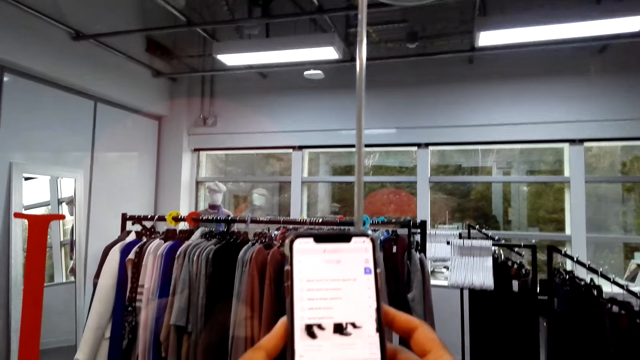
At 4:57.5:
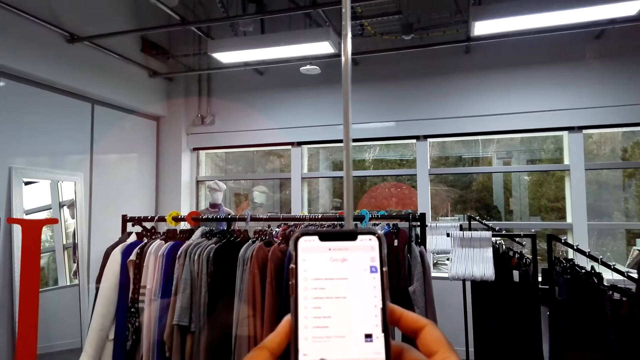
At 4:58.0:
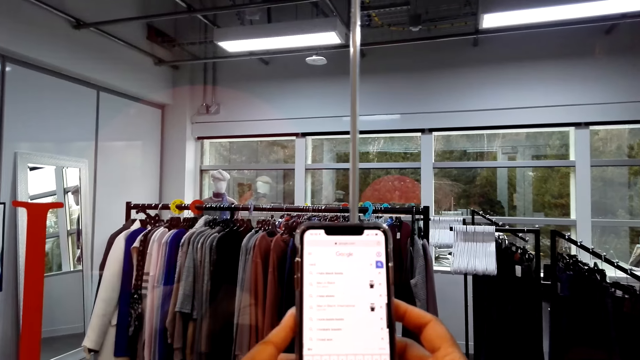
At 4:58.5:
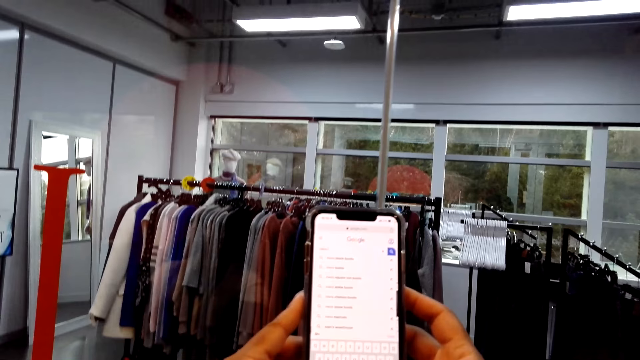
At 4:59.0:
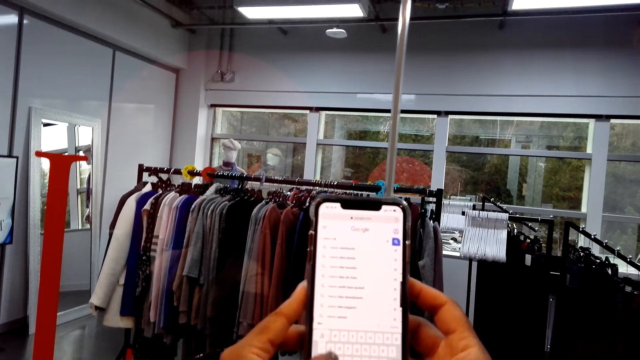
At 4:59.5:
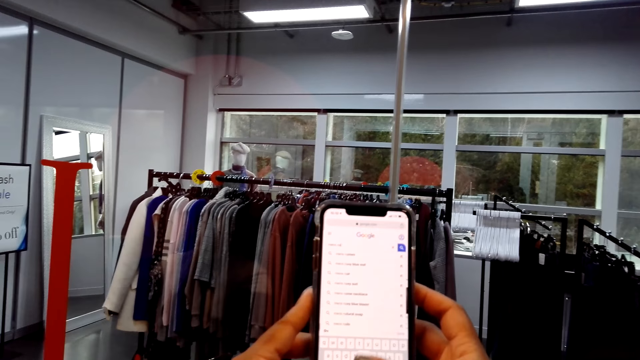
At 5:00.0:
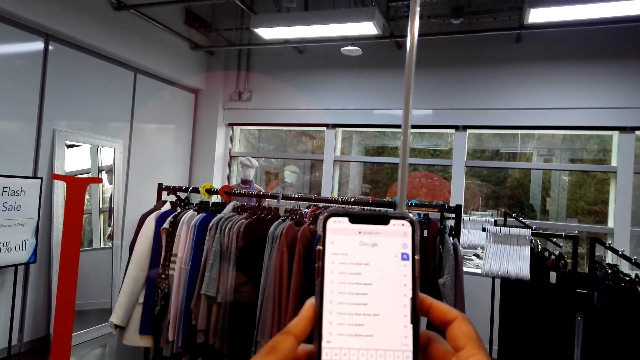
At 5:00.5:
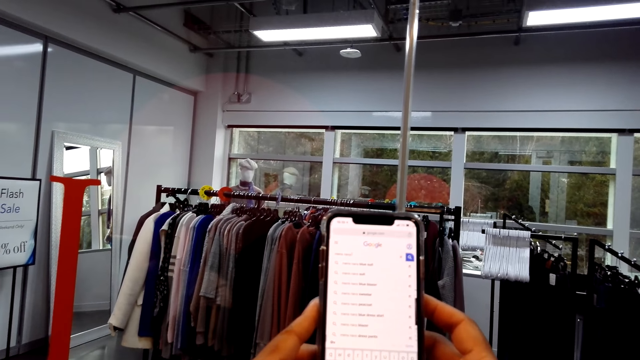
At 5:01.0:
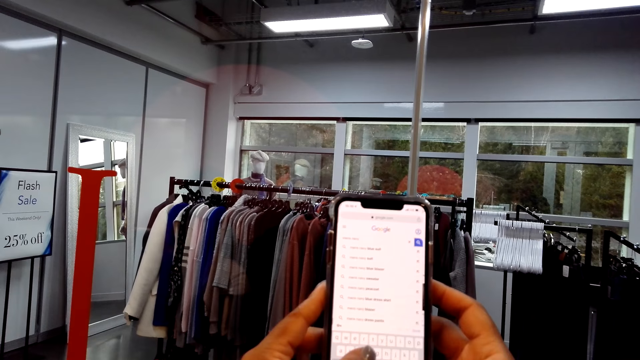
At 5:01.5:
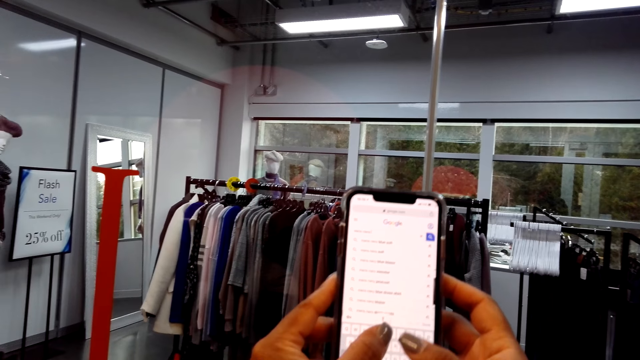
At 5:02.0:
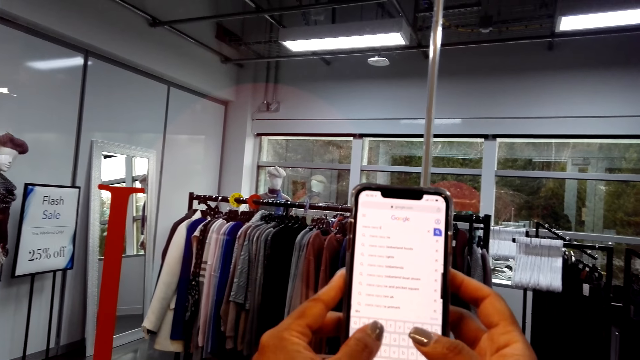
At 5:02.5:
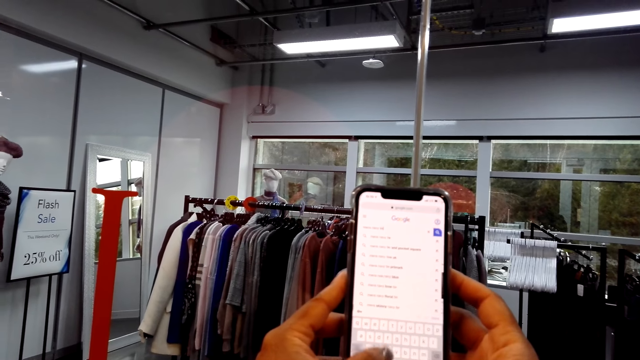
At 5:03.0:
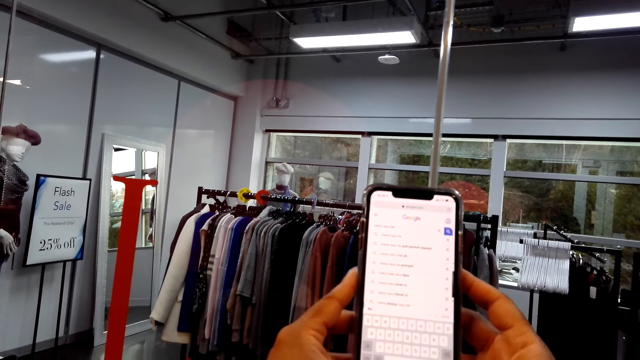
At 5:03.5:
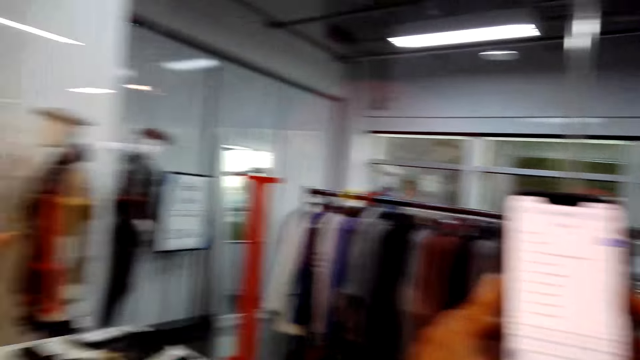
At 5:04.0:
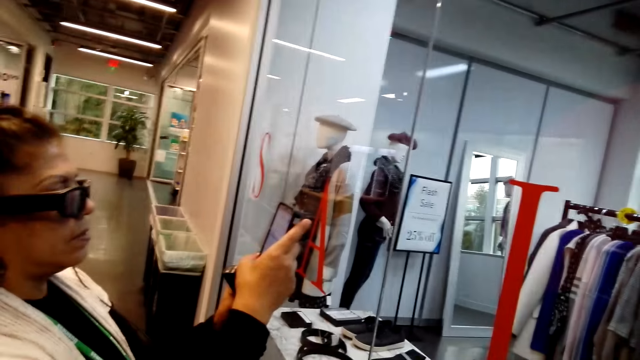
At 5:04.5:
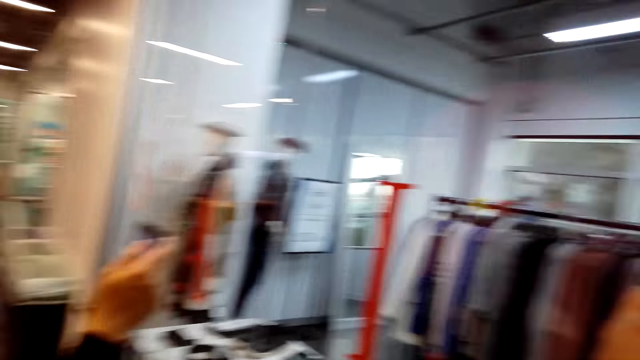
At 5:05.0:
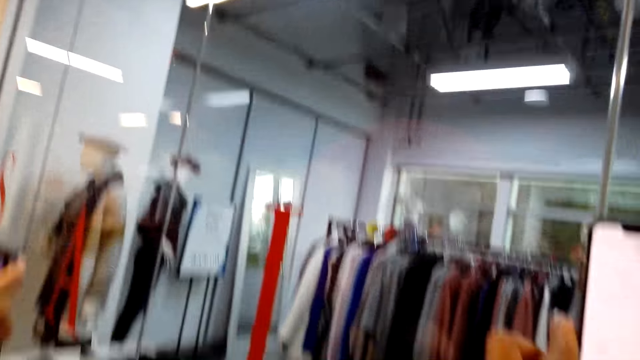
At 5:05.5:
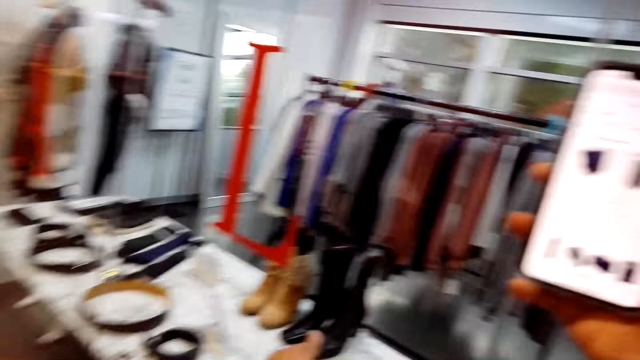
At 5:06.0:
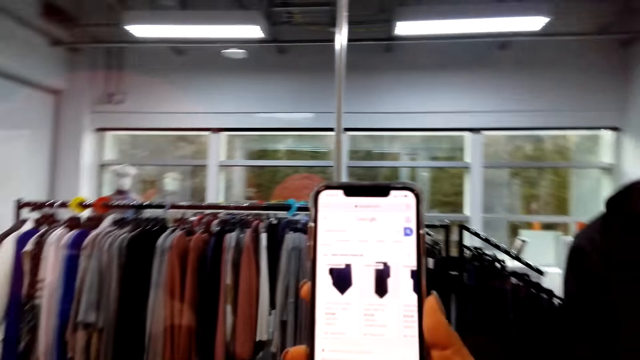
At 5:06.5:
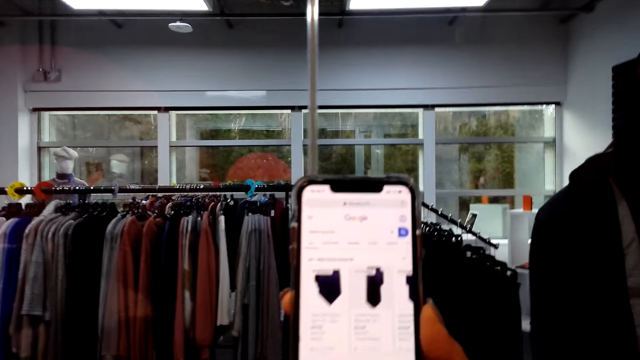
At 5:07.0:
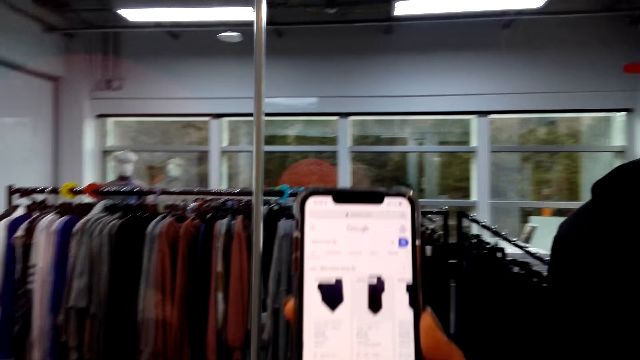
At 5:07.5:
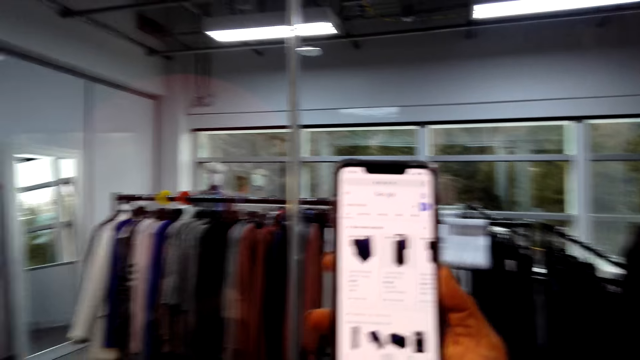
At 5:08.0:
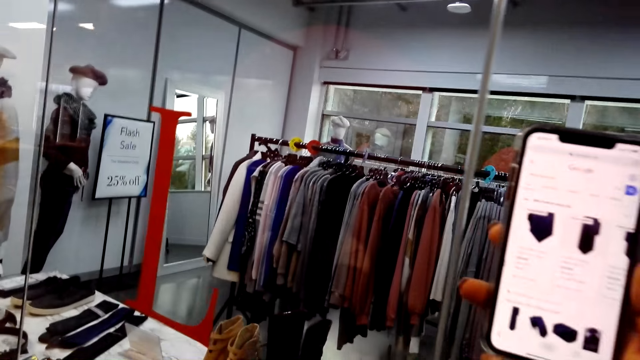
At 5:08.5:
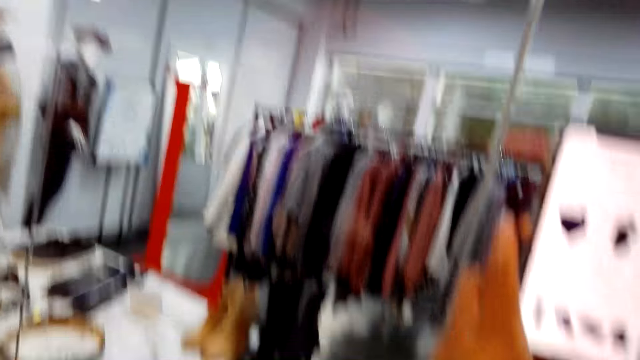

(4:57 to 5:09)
A woman operates a phone. The camera wearer holds a phone.

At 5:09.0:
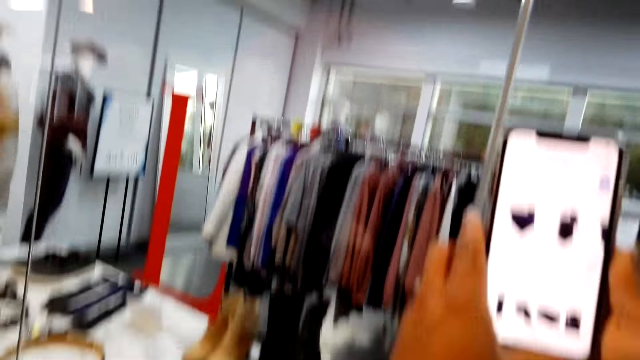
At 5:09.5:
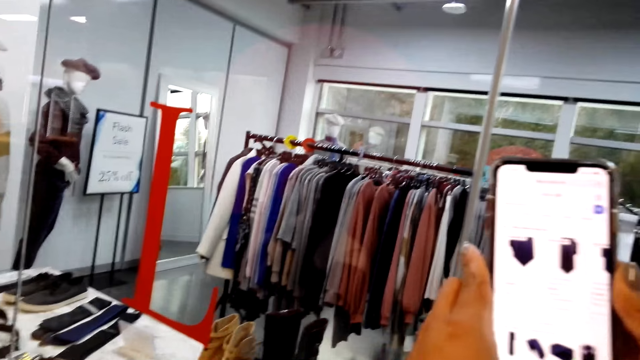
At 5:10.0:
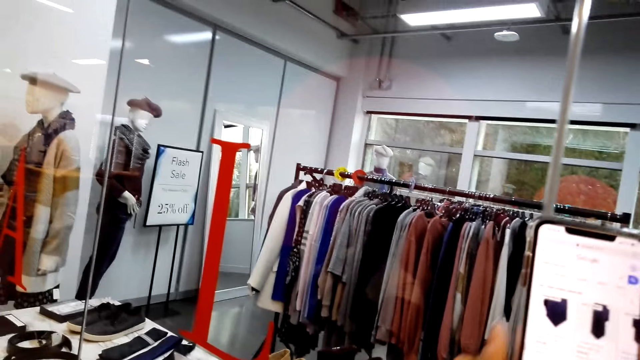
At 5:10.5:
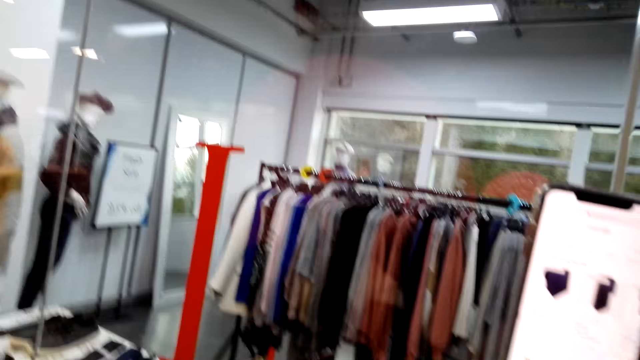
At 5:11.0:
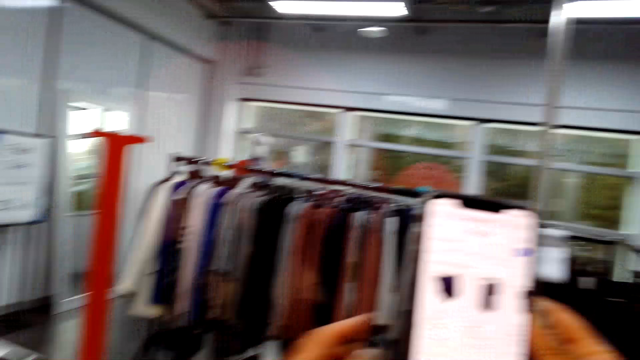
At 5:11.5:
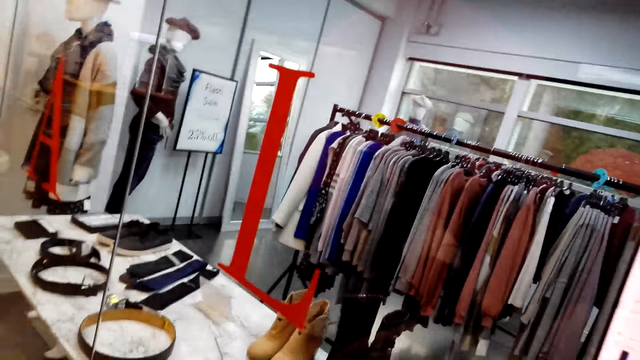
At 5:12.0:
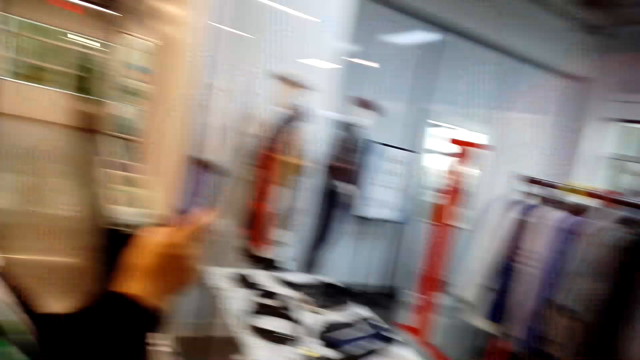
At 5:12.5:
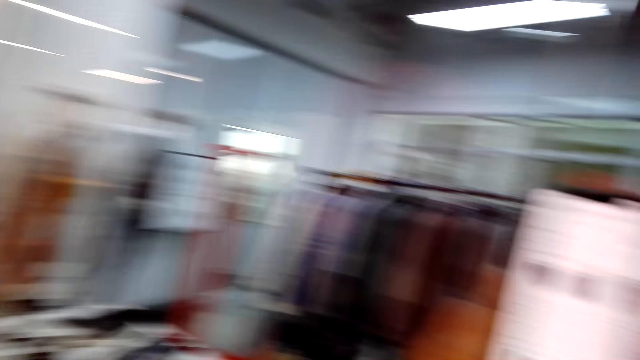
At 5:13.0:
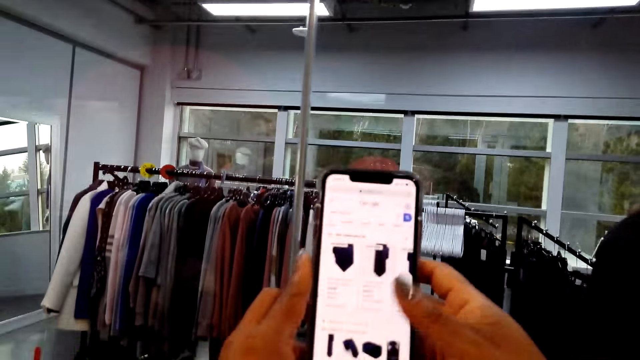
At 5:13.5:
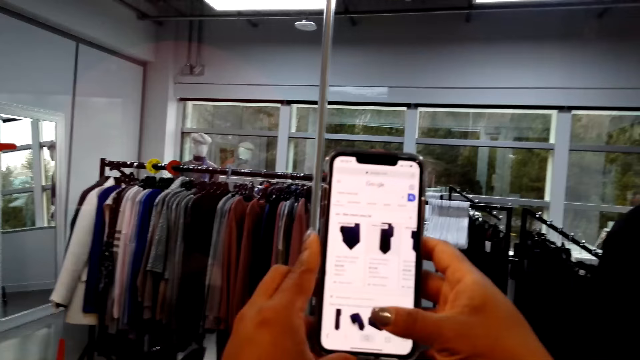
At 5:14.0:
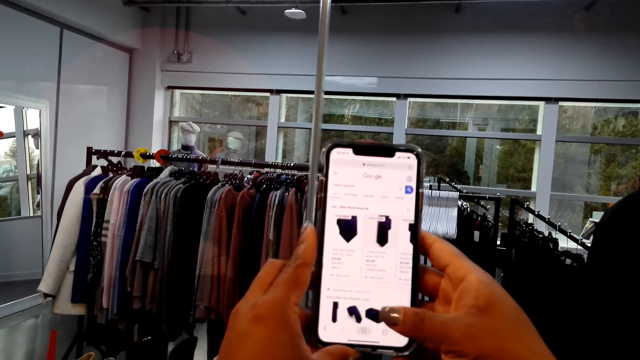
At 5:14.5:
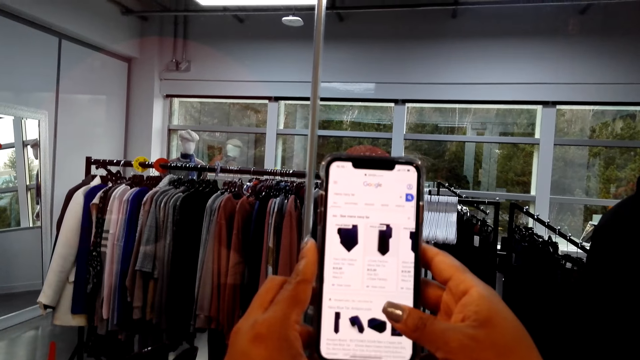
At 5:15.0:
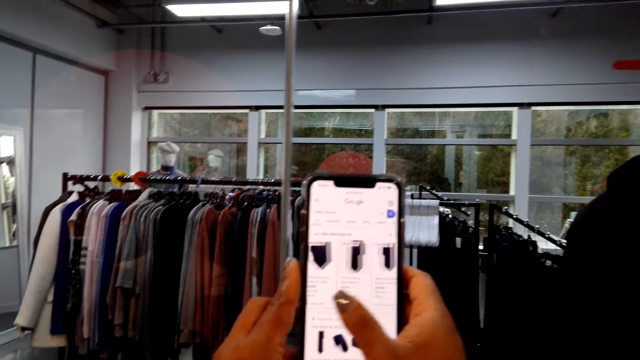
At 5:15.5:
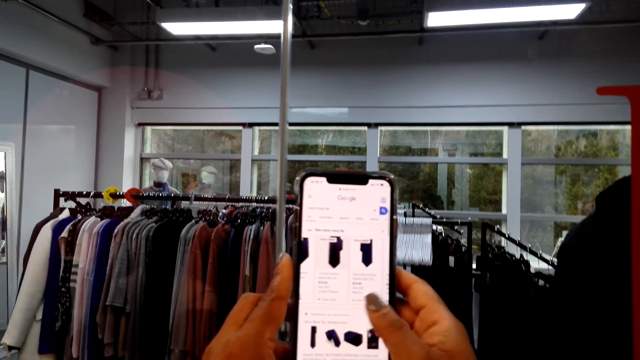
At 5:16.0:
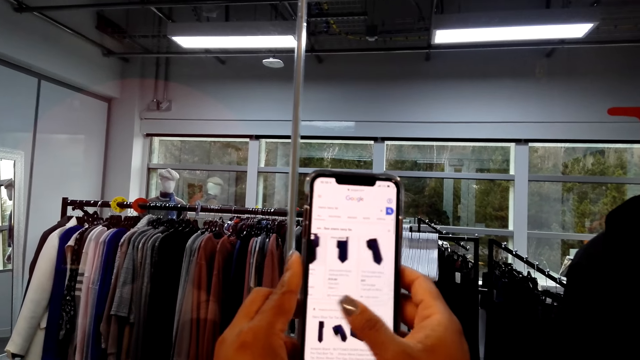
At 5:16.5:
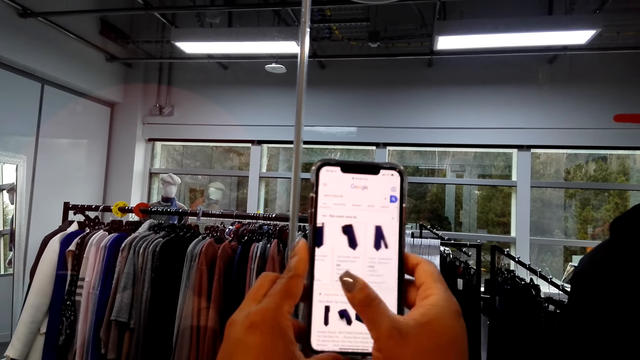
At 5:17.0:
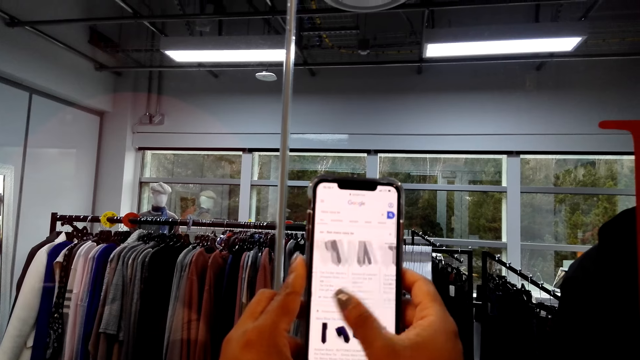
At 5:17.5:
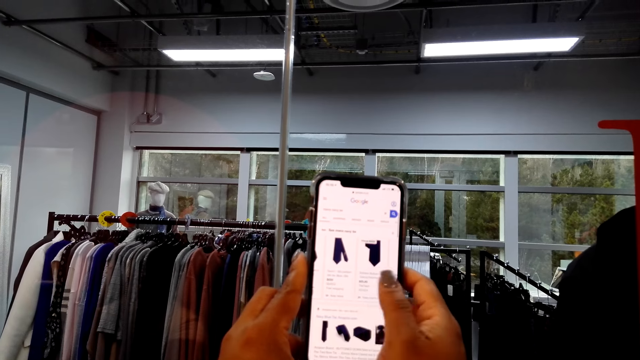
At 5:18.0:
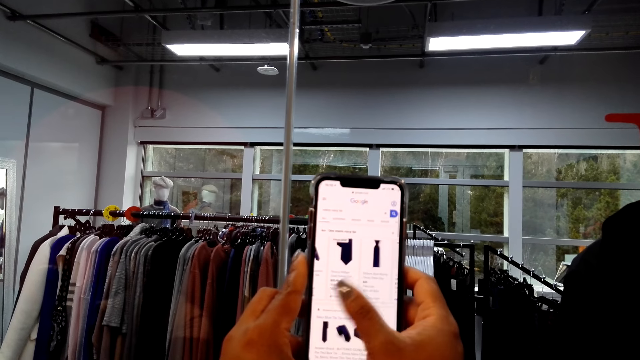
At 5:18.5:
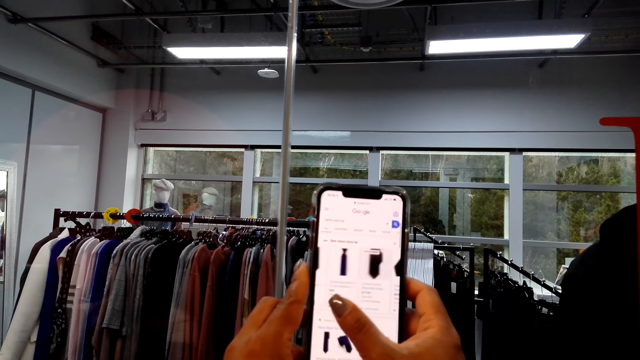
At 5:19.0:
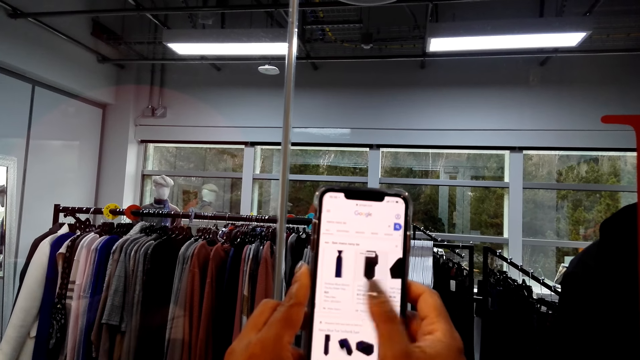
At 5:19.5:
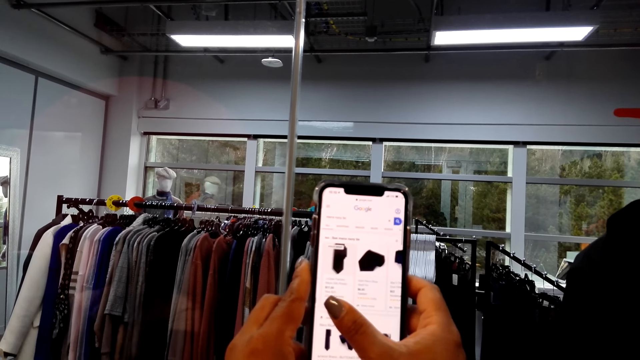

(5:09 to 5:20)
The camera wearer dialogues with a woman and scrolls through a cellphone. He pulls his hand off the phone. The woman operates a phone. The camera wearer scrolls through the cellphone.
